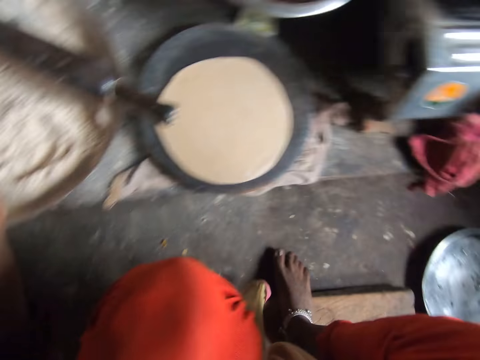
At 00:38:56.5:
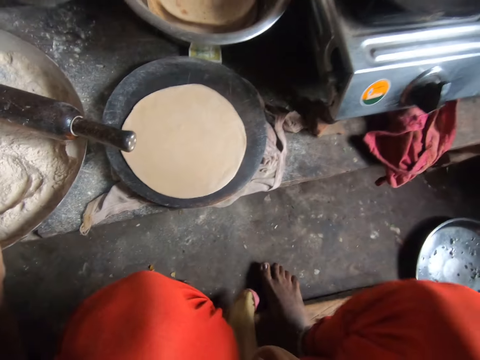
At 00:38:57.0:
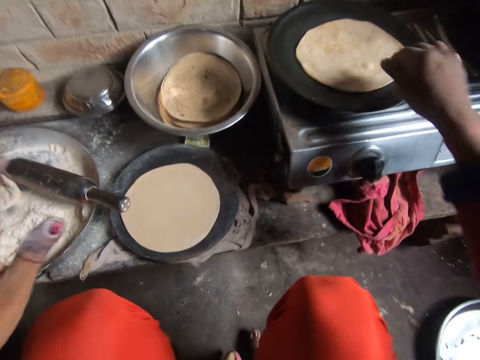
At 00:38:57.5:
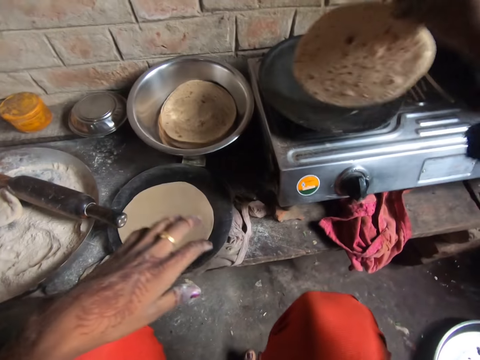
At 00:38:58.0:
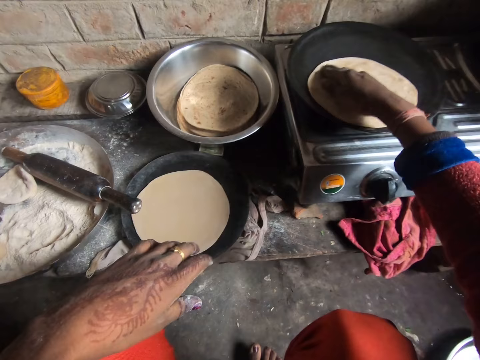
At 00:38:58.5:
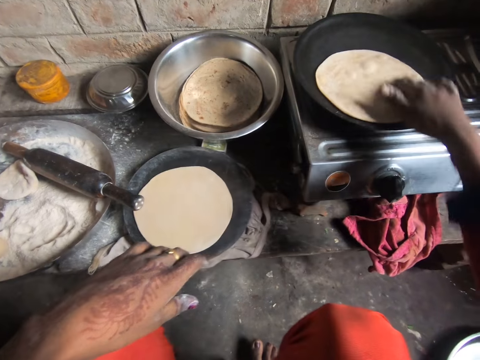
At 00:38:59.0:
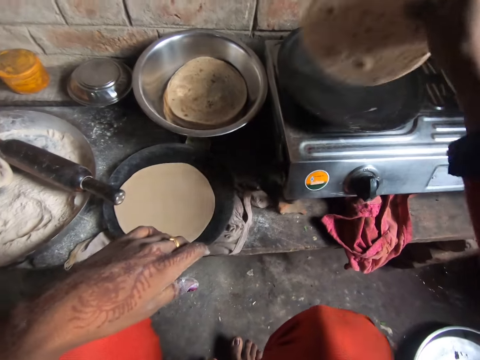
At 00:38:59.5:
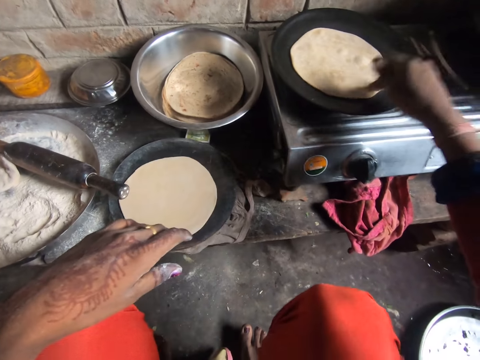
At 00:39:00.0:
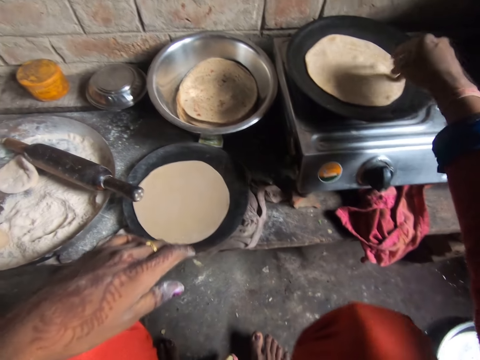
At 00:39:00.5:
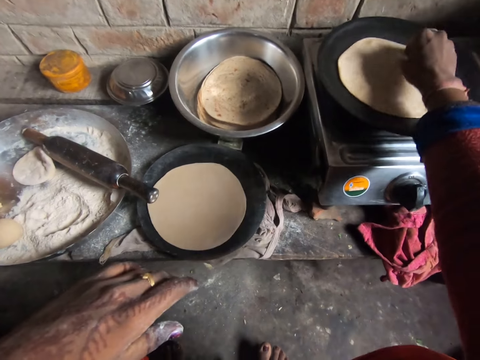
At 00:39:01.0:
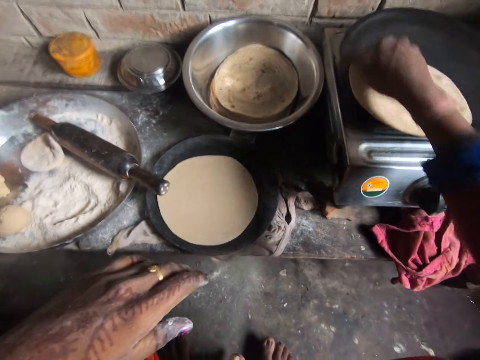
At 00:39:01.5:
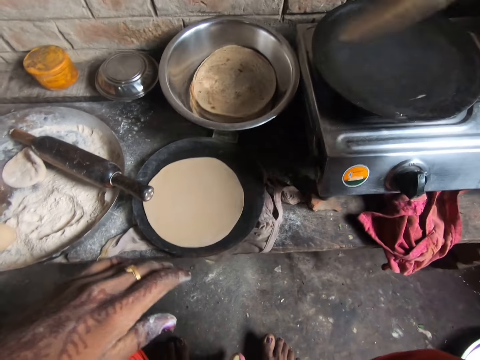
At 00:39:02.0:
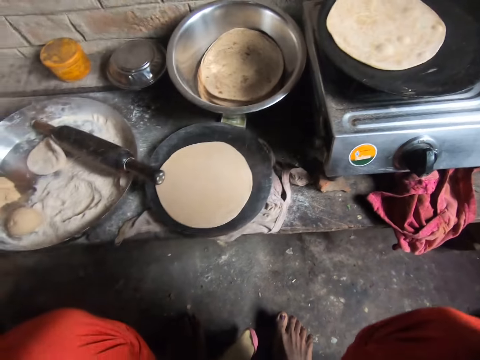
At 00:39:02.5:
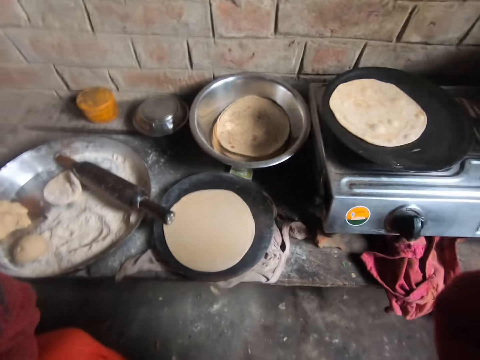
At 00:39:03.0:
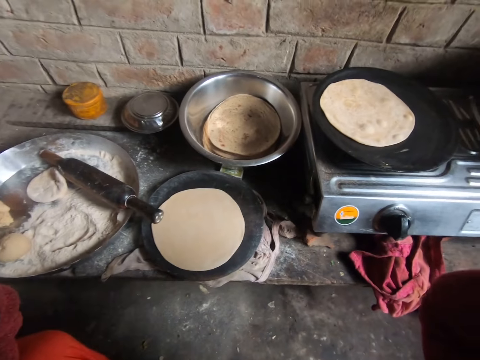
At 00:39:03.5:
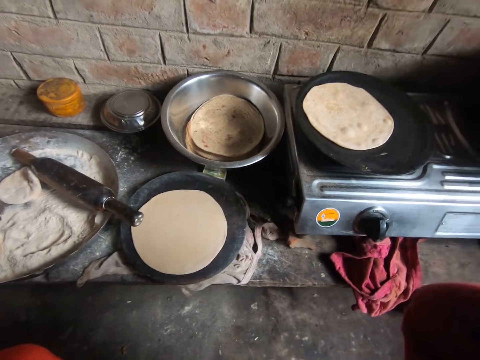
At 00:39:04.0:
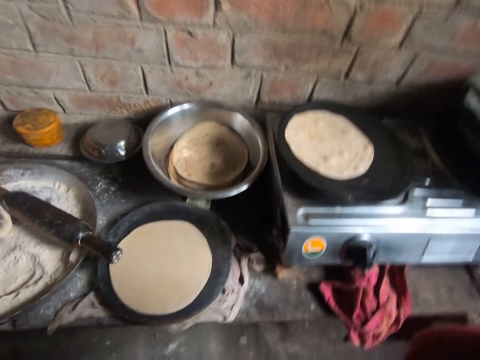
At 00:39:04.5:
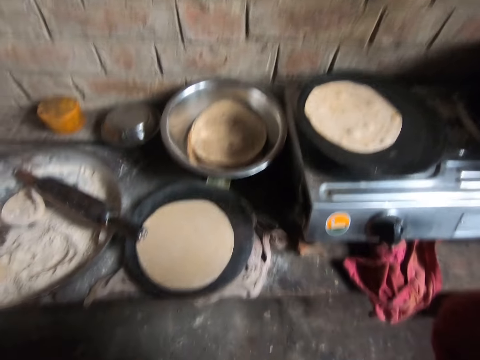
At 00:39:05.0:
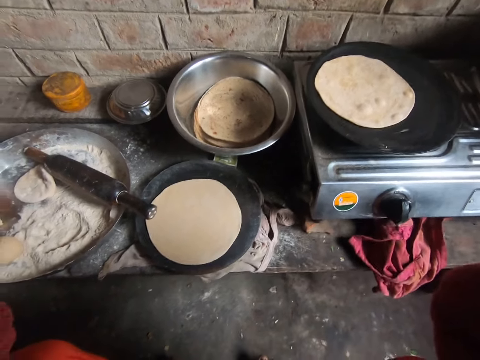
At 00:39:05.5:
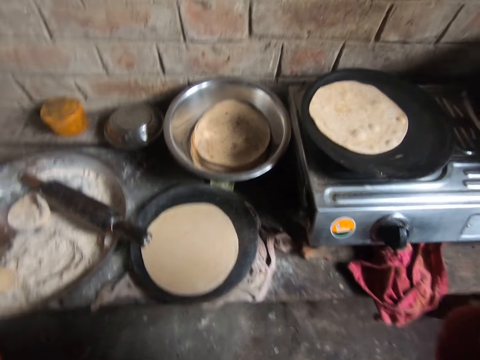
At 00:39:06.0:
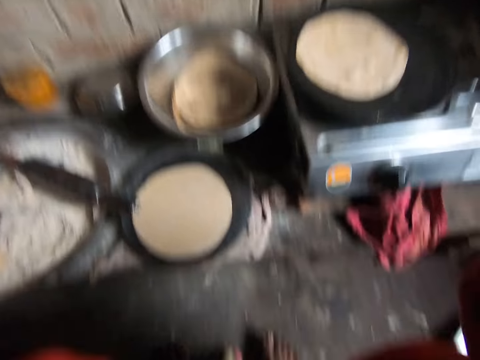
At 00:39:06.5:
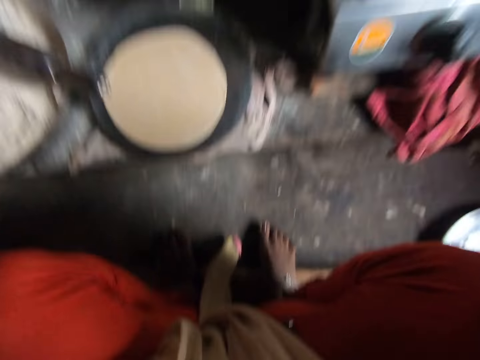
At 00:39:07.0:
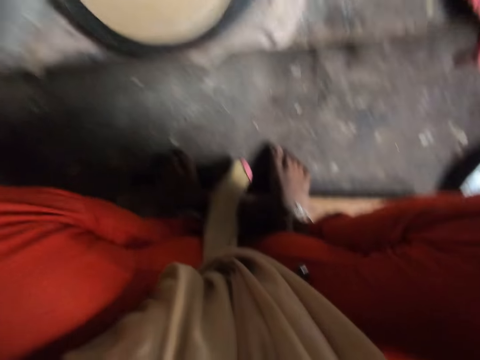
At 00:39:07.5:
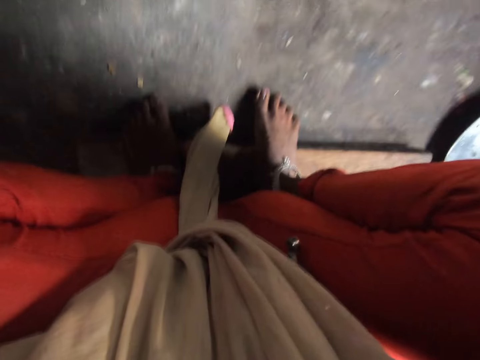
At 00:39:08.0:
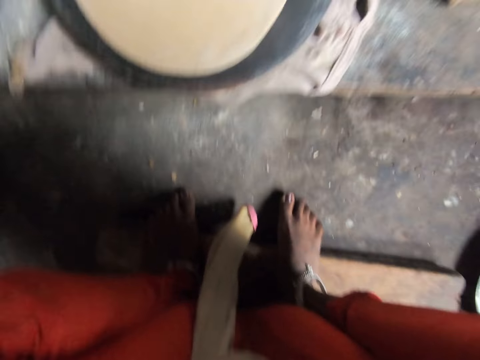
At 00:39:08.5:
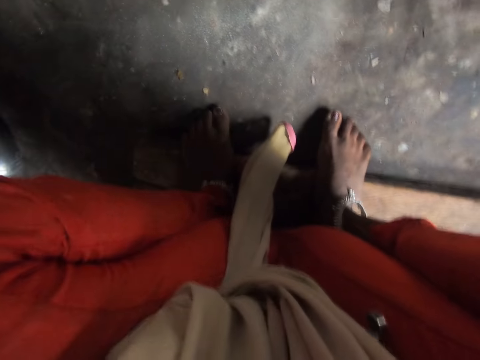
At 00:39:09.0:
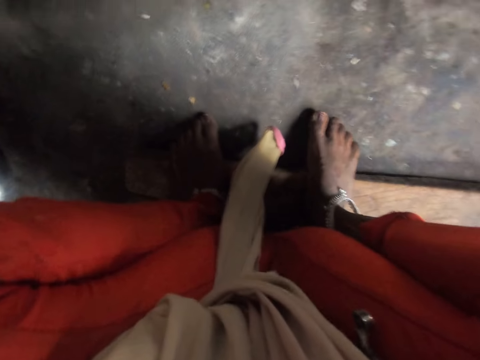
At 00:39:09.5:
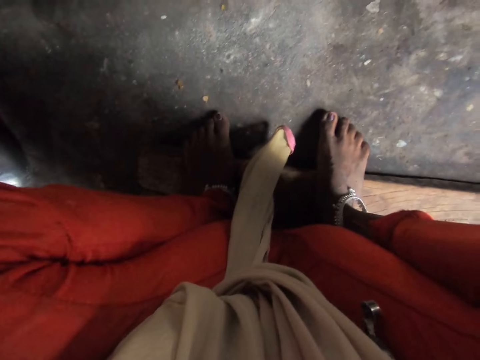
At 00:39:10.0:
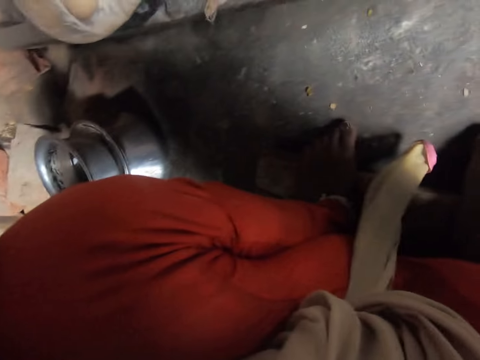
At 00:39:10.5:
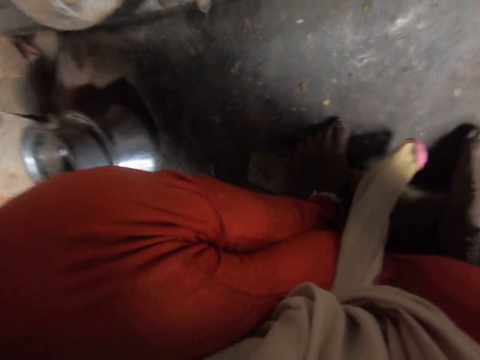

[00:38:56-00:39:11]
The camera wearer puts a piece of dough in a plate of flour. They turn the pancake on the frying pan. They touch the camera. They look down.

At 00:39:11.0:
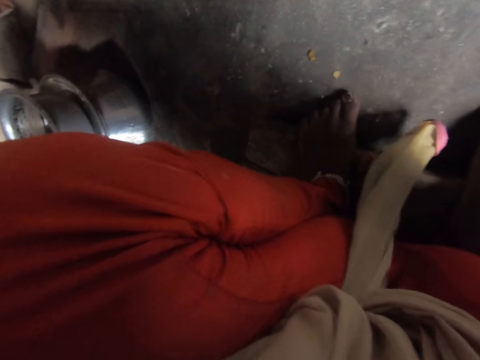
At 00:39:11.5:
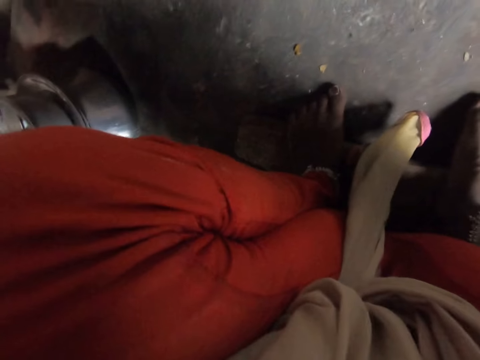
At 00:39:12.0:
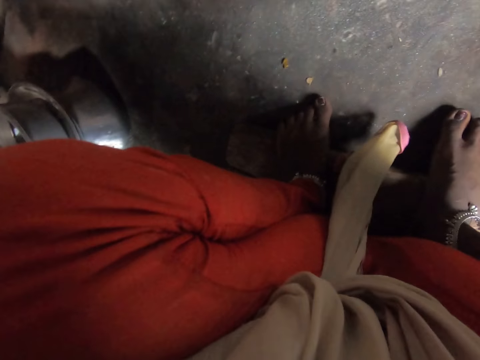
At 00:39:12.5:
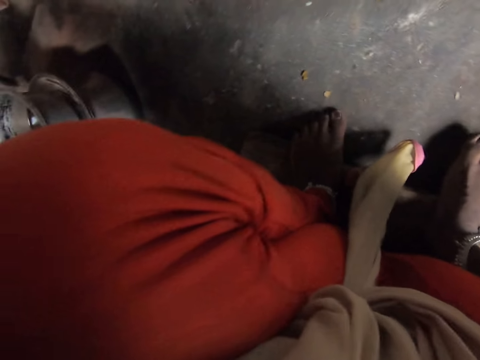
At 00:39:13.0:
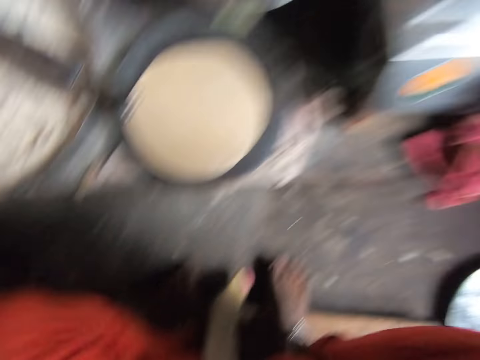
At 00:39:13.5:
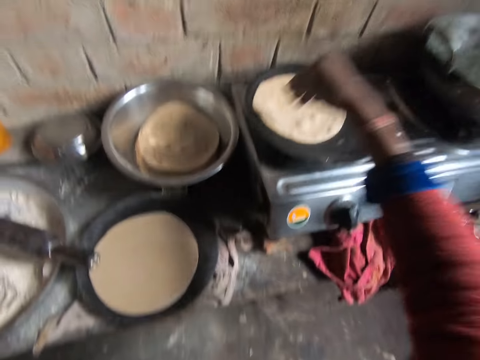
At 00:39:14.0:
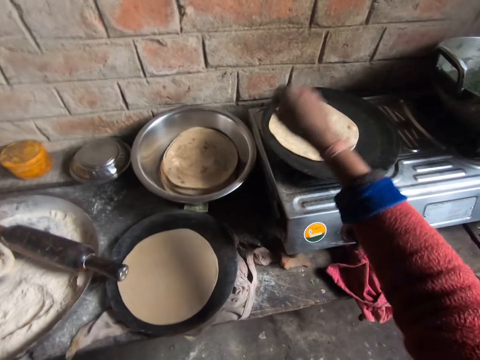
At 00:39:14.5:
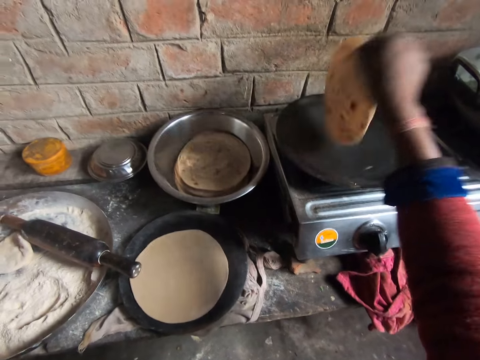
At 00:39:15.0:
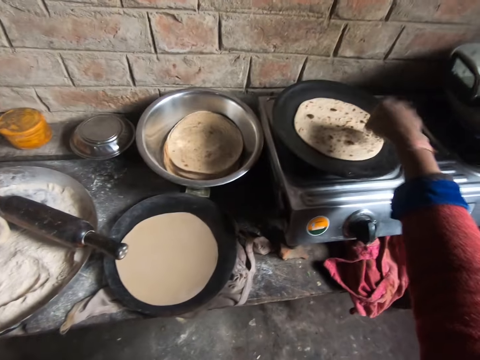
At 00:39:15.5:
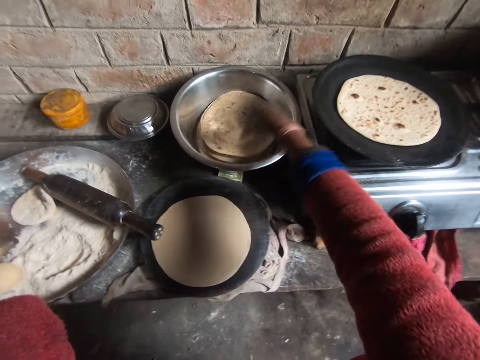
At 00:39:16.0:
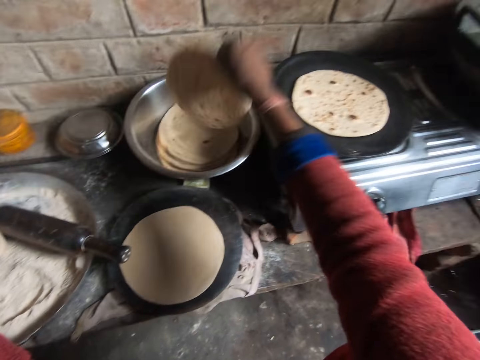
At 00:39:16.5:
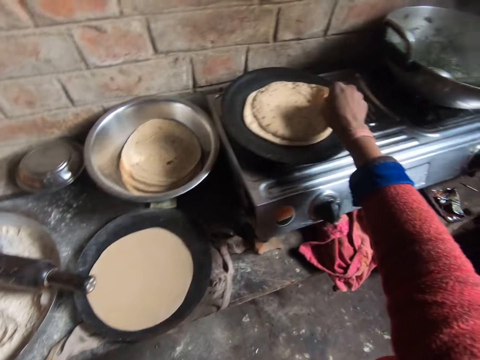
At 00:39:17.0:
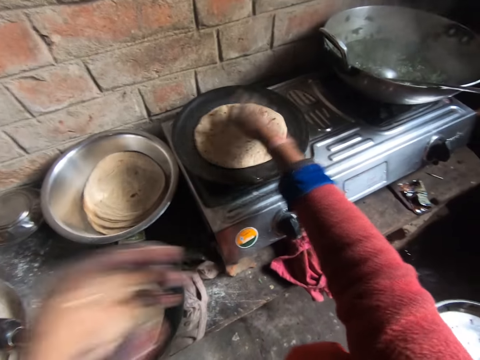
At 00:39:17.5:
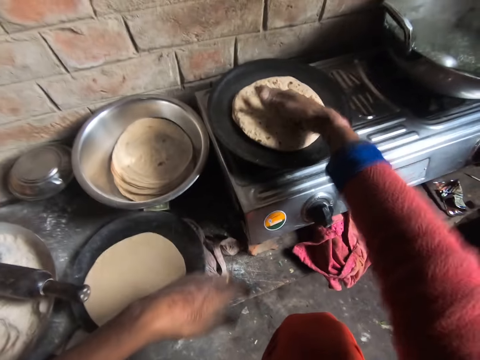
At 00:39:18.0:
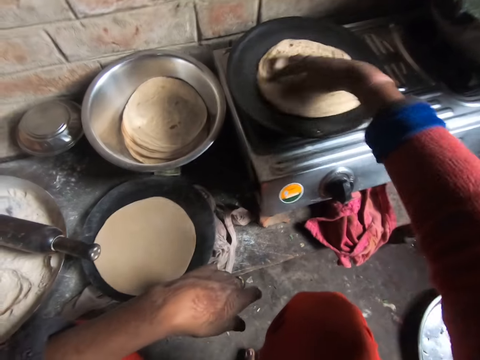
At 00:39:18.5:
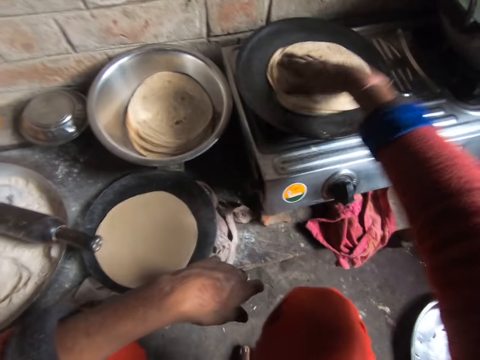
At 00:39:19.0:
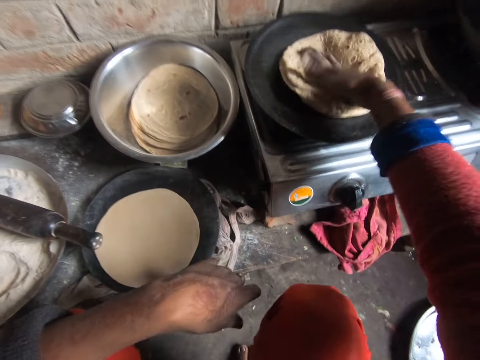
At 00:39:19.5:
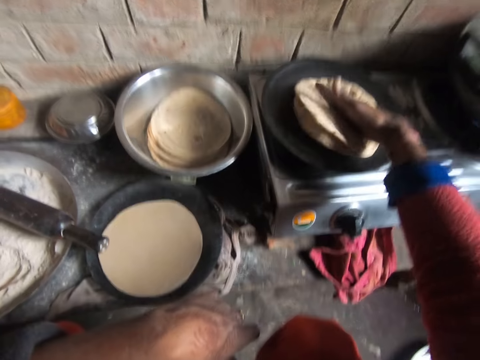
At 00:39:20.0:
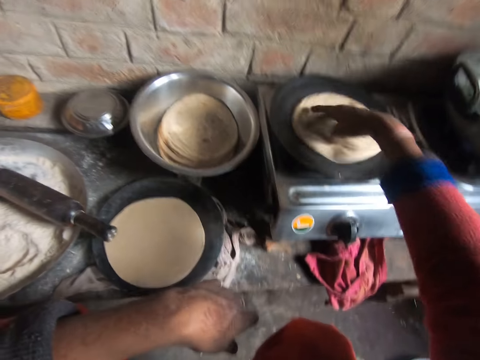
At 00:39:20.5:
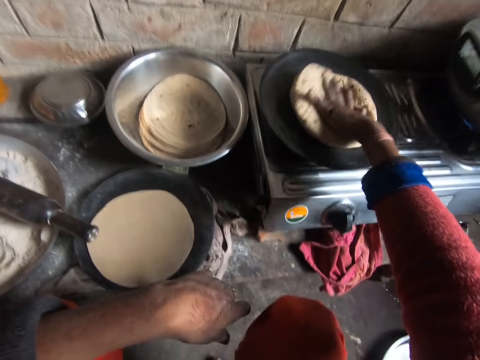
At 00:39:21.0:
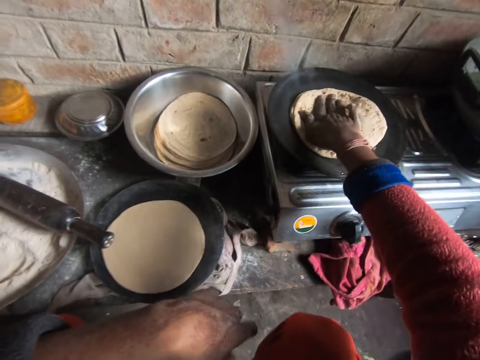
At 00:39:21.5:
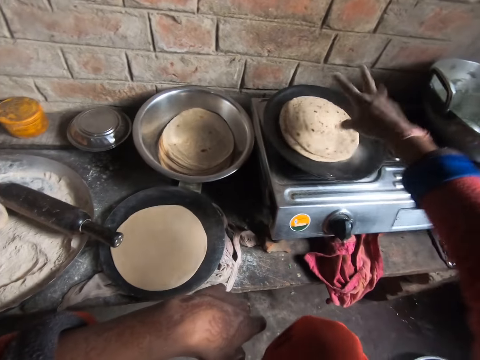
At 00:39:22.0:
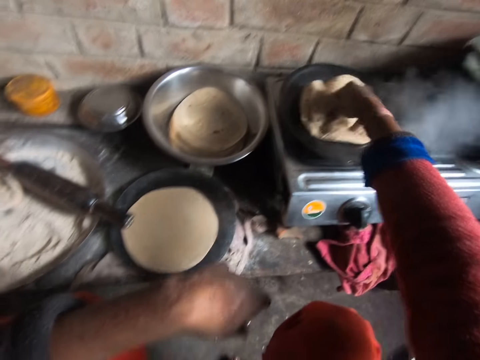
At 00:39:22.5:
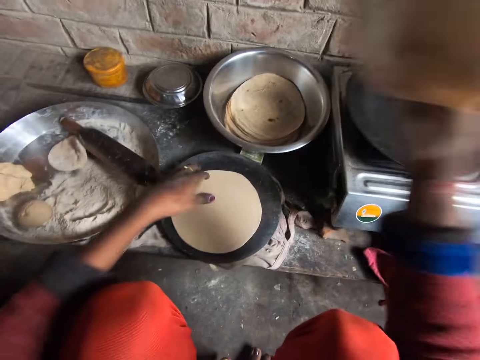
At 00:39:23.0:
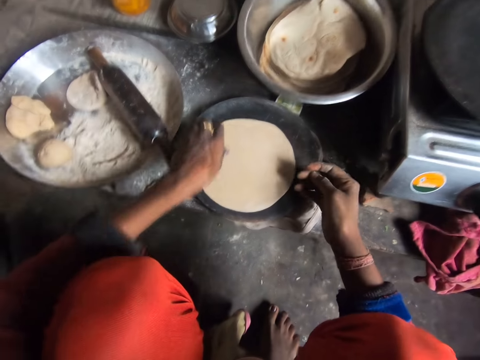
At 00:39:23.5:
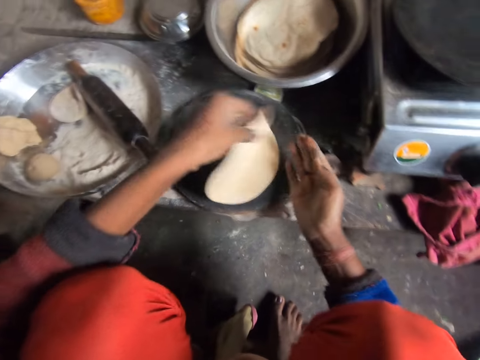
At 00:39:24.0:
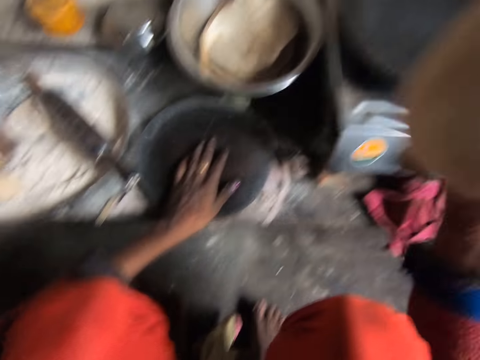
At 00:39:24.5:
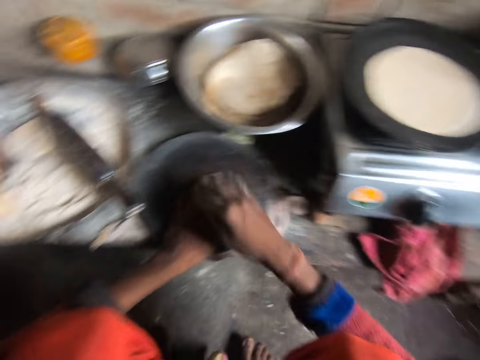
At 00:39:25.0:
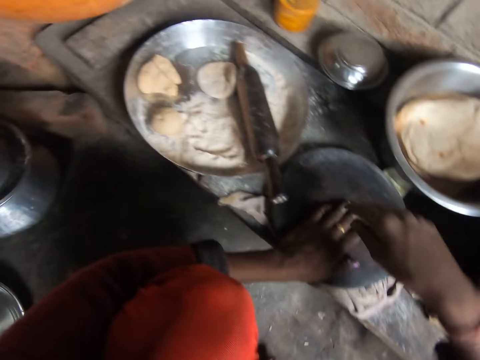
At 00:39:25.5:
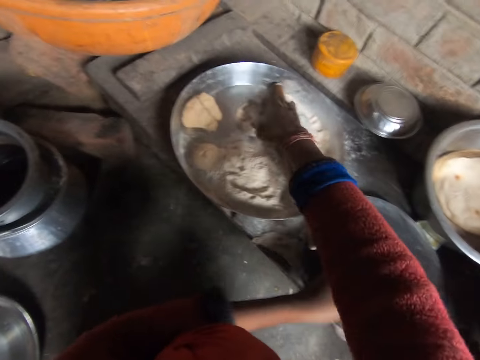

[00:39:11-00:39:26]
The camera wearer turns the pancake on the frying pan. They pick up the pancake from the bowl and drop the pancake on the frying pan. They turn the pancake on the frying pan. They pick up the pancakes from the frying pan and drop the pancakes in the bowl. They pick up the pancake crust from the wooden board. They drop the pancake crust on the frying pan. They pick up the pancake crust from the bowl.
